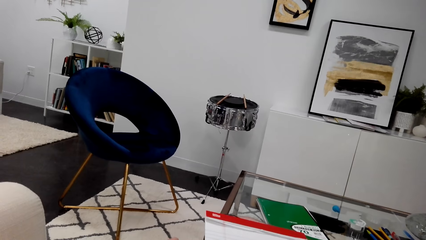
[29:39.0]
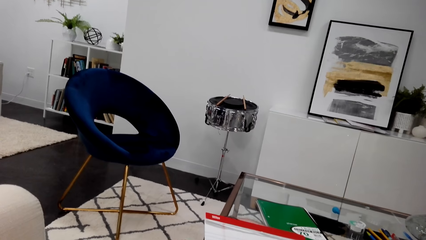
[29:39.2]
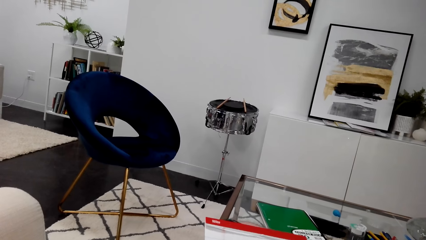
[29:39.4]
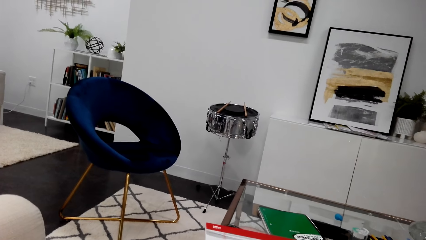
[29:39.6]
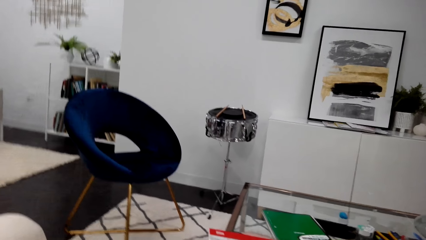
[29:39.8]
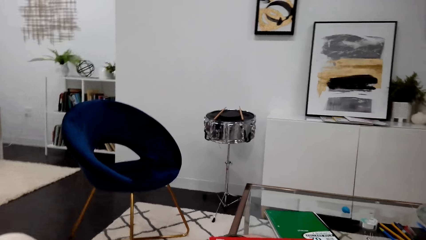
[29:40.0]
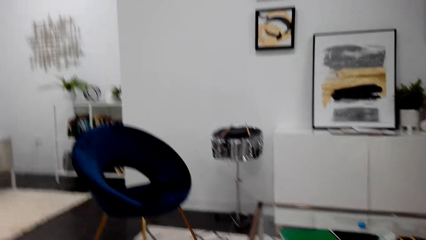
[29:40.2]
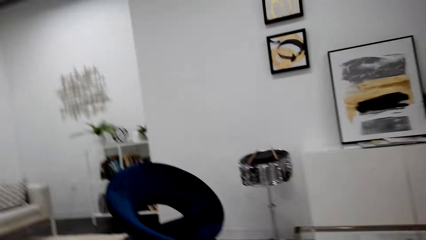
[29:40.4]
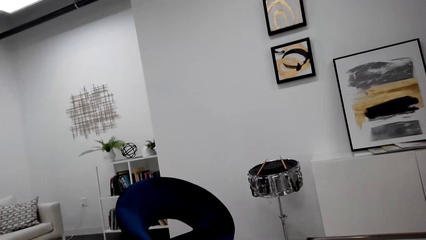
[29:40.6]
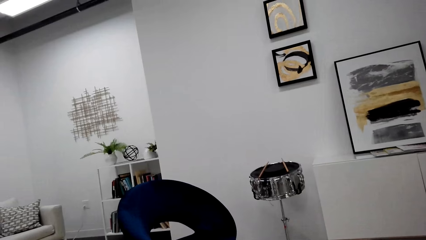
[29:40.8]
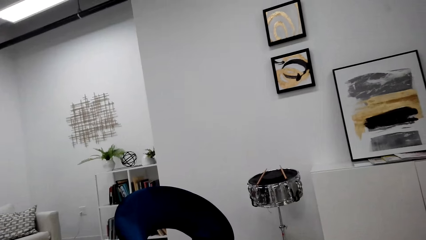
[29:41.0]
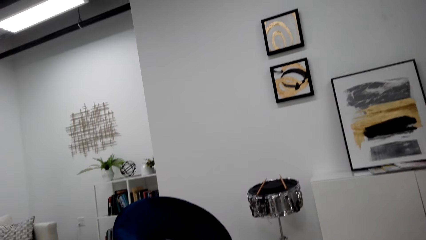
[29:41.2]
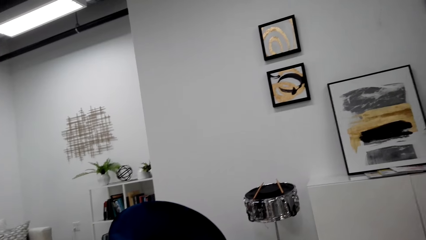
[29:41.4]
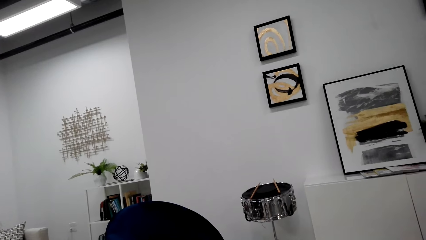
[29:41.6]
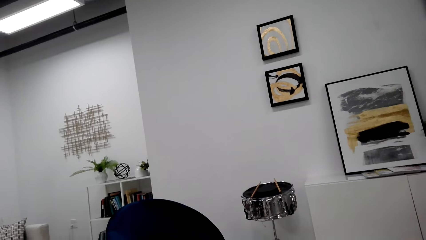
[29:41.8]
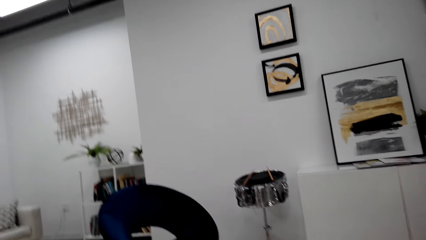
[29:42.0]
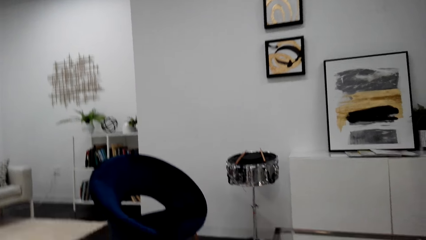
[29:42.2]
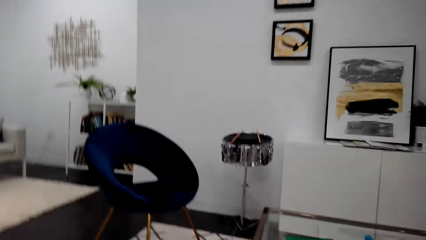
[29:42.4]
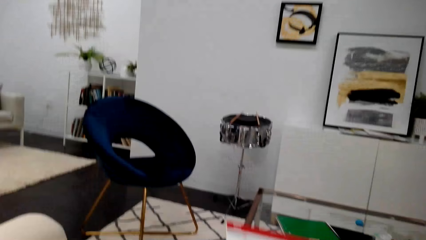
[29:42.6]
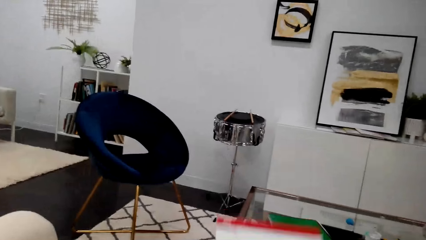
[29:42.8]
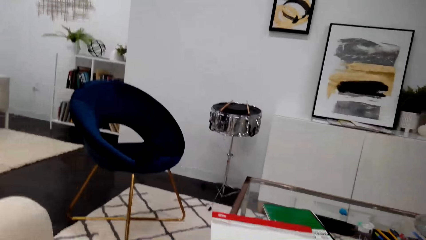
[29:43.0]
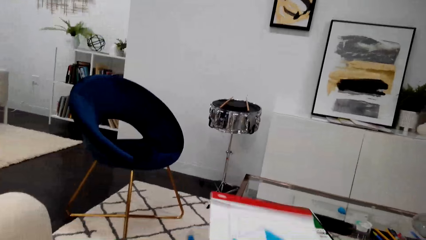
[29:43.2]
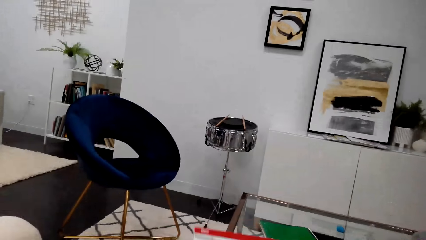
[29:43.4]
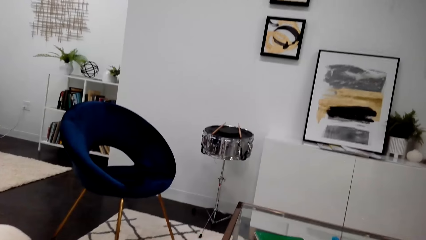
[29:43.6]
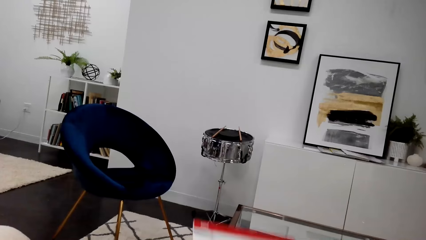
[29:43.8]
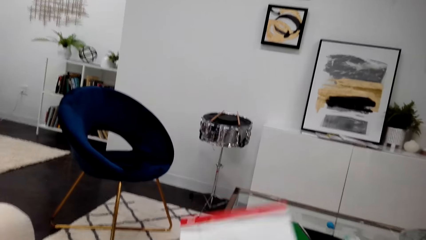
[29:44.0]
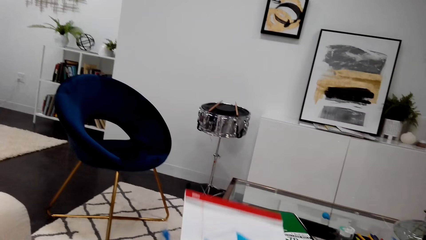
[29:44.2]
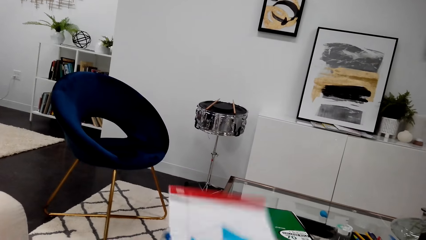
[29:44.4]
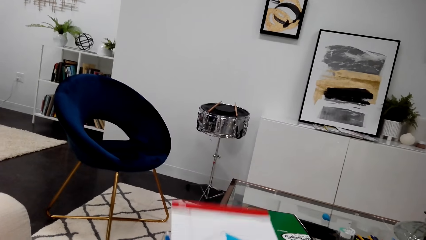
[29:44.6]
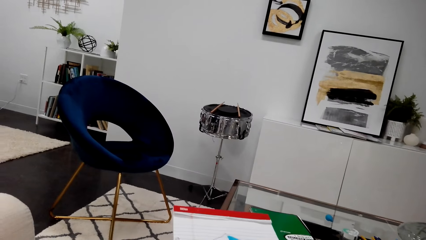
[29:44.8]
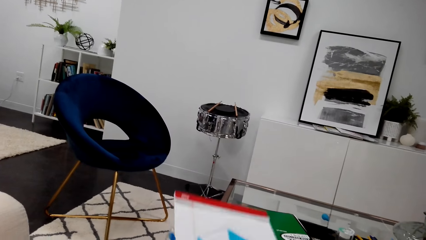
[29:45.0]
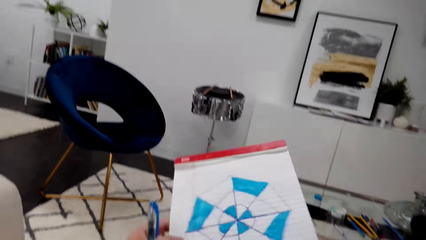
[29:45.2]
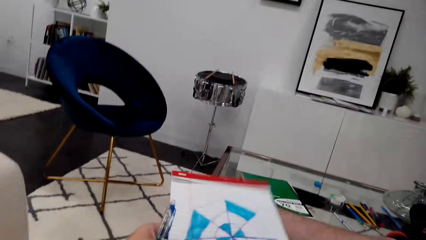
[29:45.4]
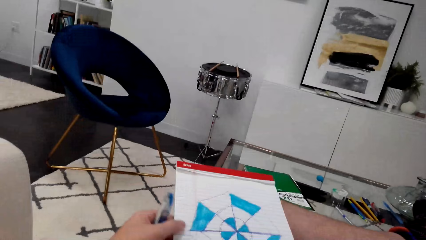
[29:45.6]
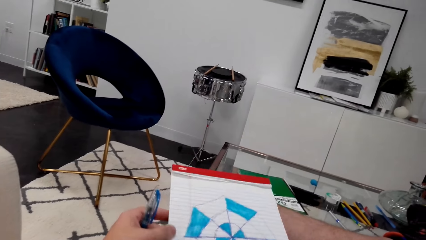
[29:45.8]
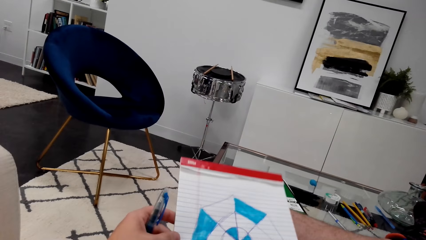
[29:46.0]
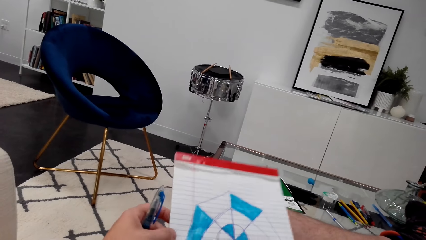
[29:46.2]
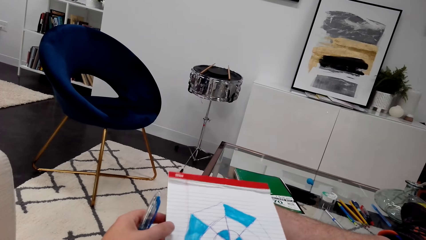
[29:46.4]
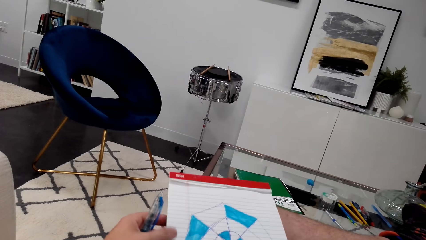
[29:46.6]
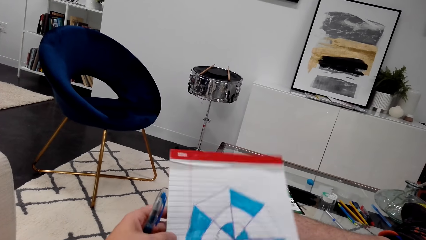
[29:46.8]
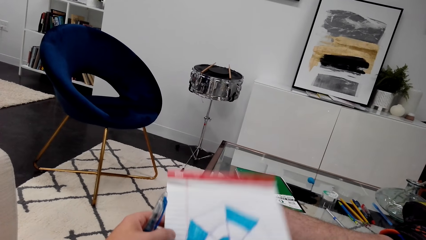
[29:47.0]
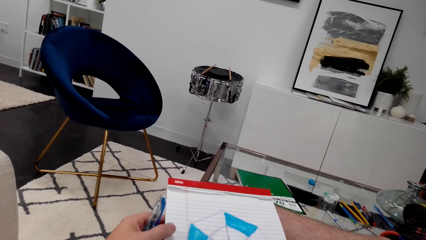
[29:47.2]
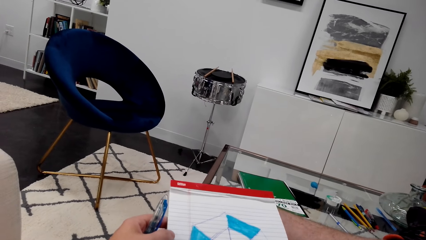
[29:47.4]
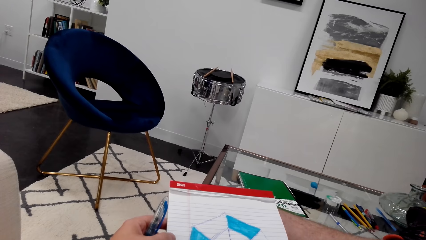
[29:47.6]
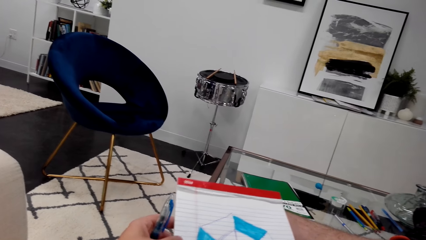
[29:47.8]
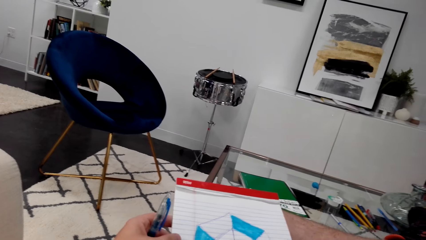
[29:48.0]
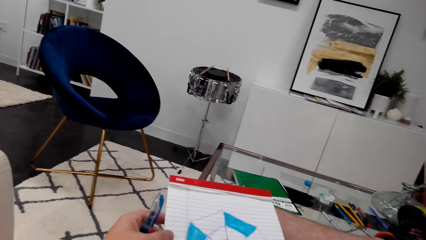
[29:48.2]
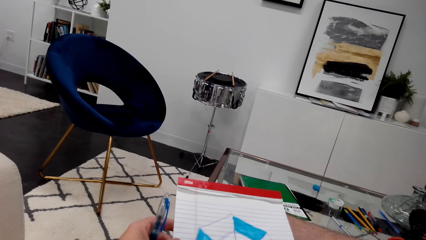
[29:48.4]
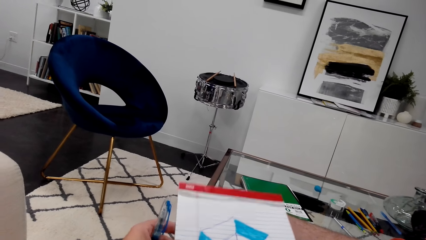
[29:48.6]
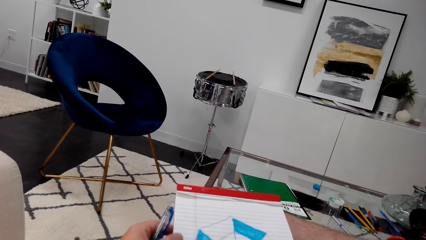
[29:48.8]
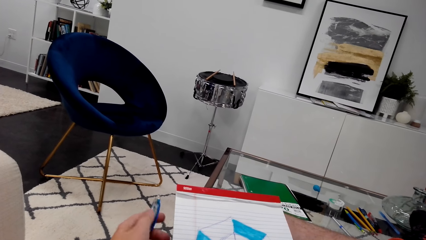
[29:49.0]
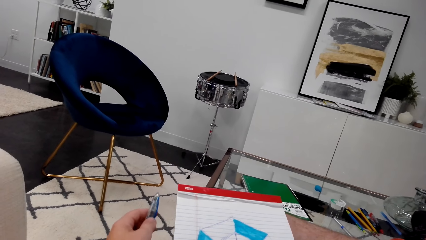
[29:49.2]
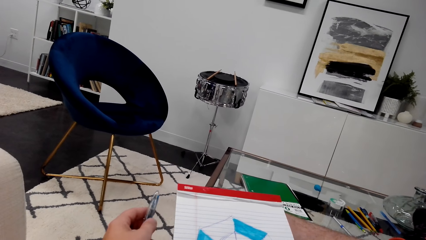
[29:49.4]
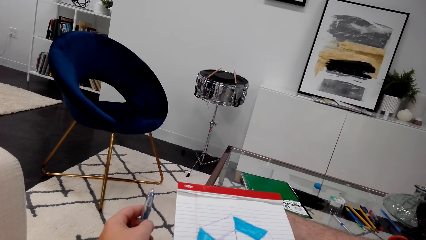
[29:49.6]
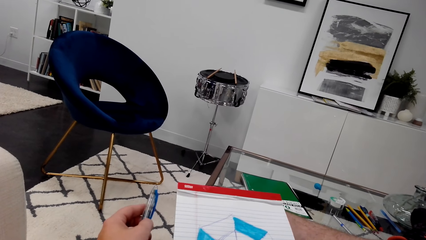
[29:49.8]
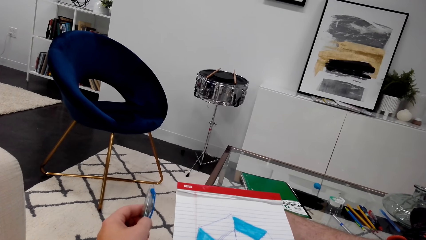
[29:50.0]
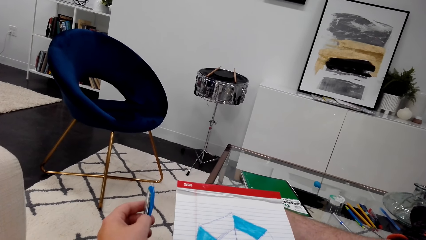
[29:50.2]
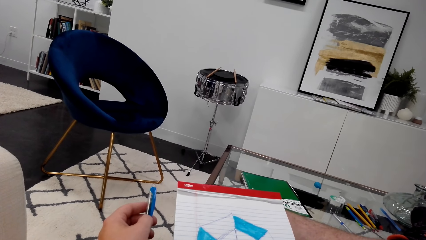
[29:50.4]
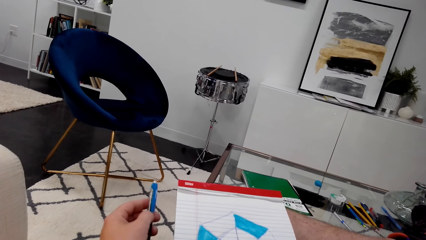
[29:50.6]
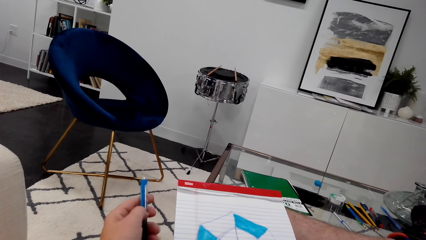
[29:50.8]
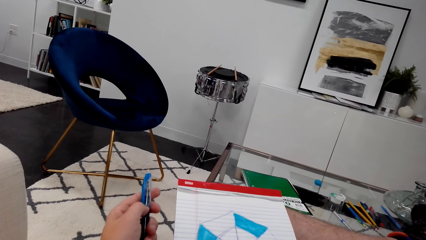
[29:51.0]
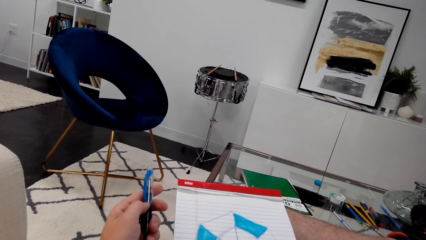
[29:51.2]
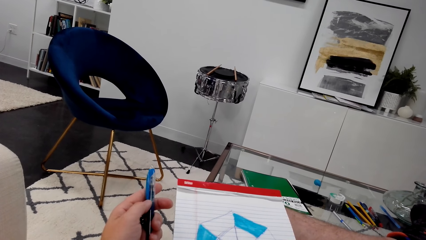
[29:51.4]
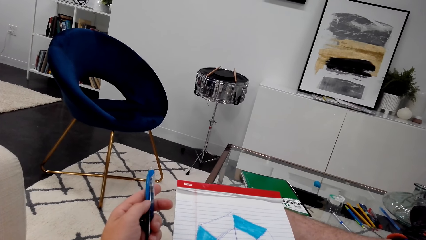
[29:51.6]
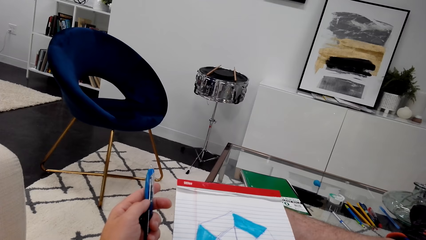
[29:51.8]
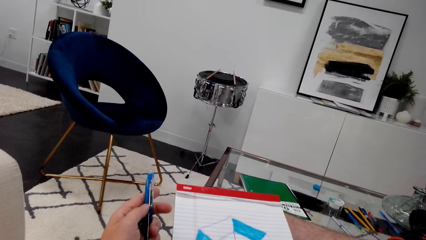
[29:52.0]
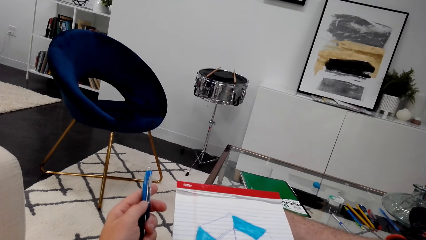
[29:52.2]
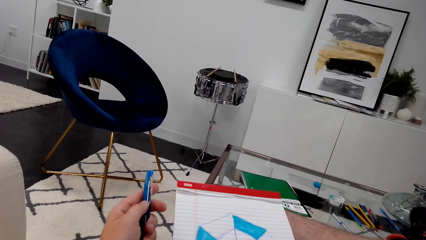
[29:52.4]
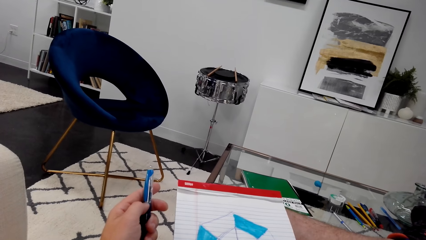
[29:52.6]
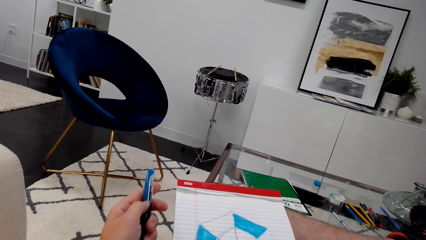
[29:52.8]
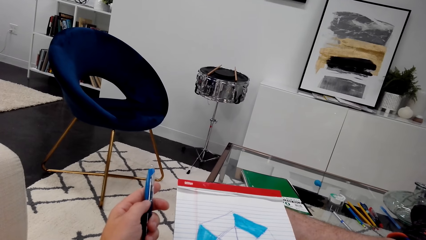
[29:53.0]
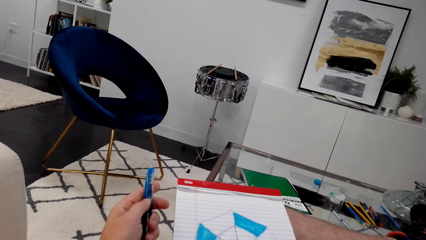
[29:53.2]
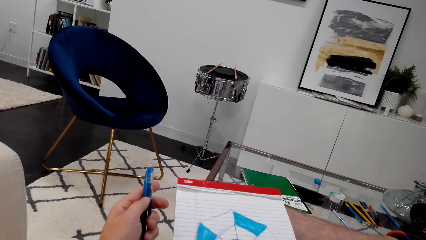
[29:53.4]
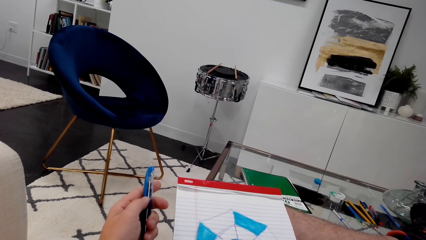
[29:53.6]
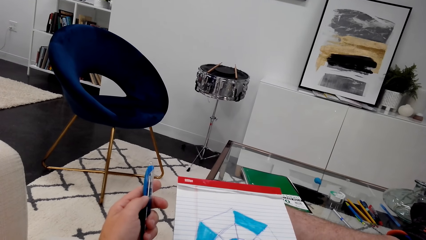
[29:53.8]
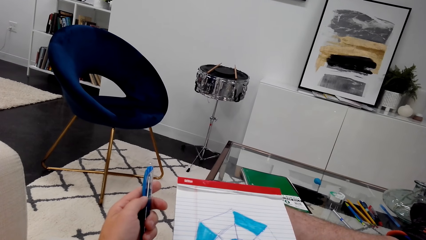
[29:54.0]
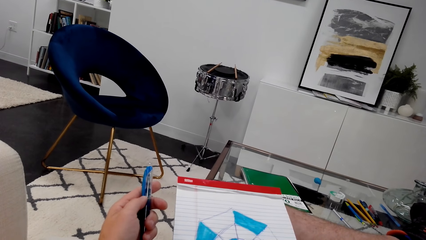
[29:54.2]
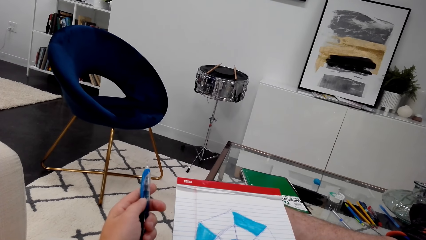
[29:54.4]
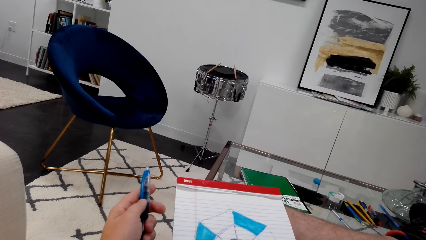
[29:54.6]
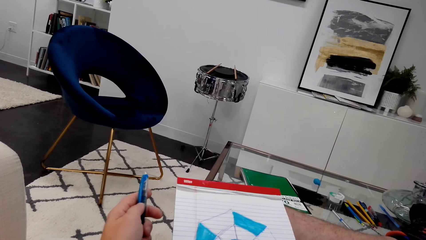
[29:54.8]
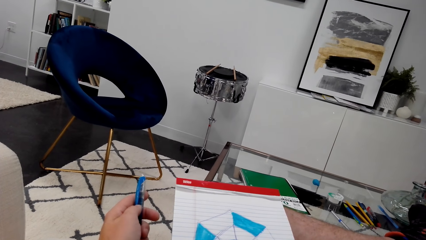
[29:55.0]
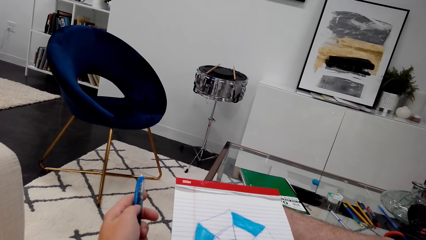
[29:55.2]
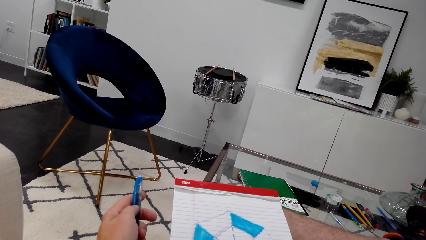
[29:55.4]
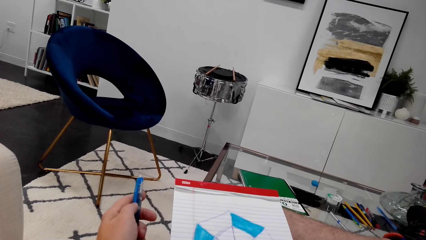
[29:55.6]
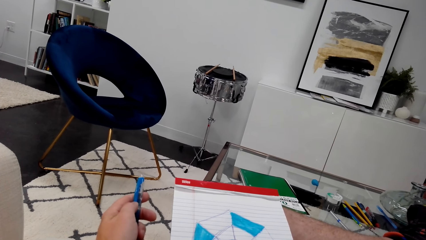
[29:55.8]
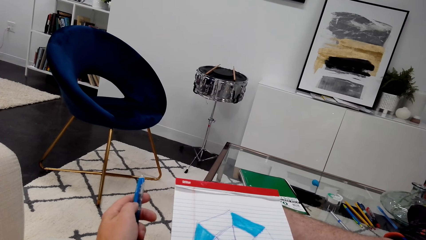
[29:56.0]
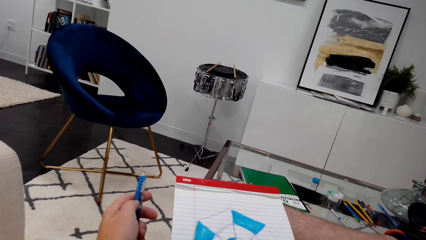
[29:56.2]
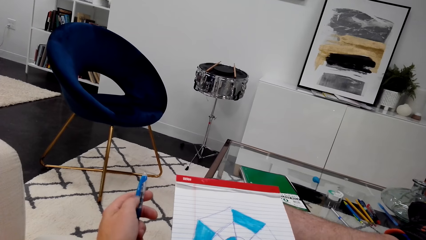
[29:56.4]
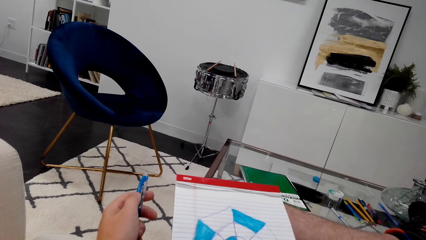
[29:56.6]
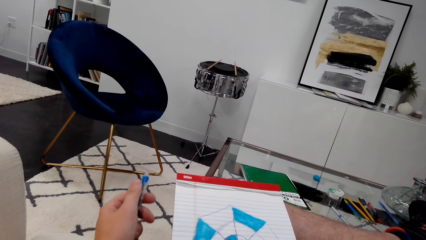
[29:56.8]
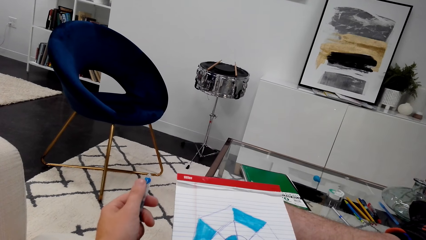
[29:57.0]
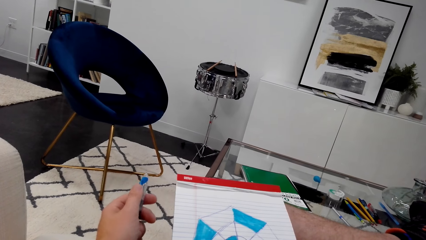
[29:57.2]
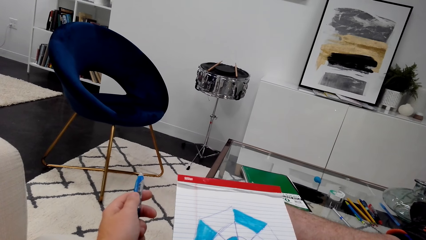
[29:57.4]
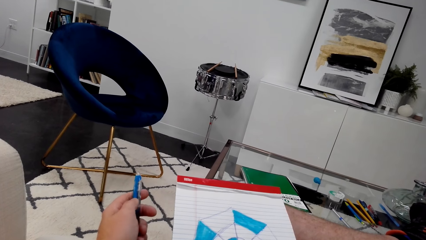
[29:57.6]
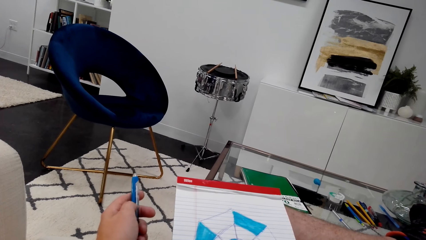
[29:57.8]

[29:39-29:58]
The camera wearer looks around. He shakes a book. He holds paper. He holds a pen. He plays with the pen in his hand.
